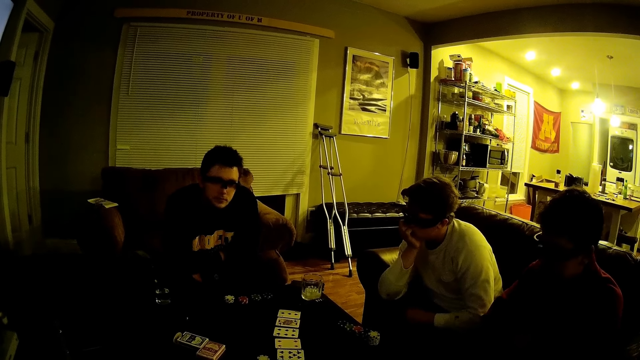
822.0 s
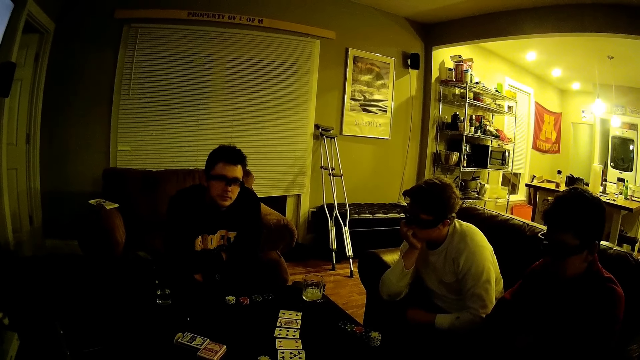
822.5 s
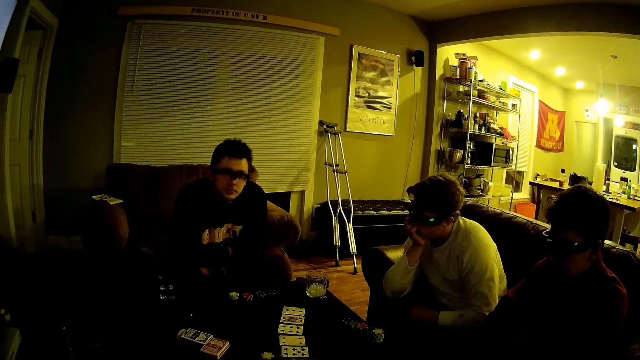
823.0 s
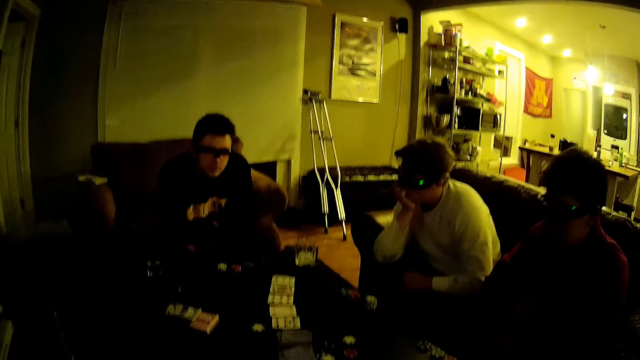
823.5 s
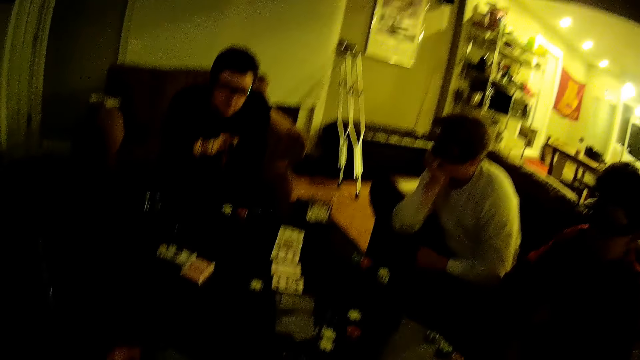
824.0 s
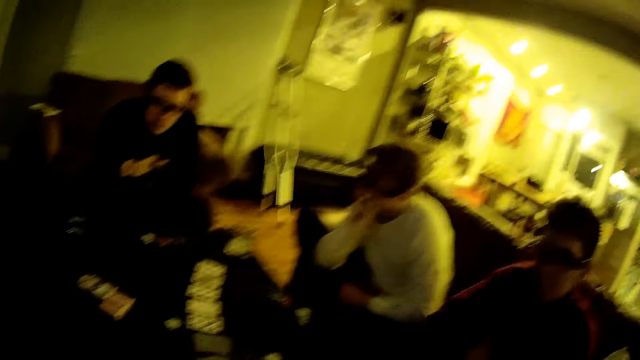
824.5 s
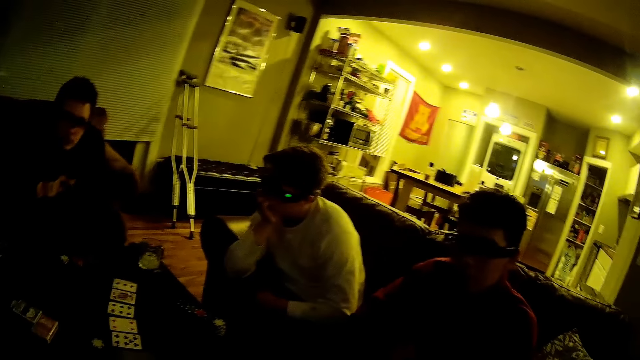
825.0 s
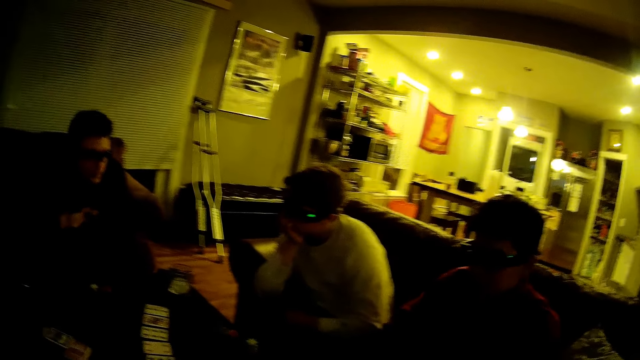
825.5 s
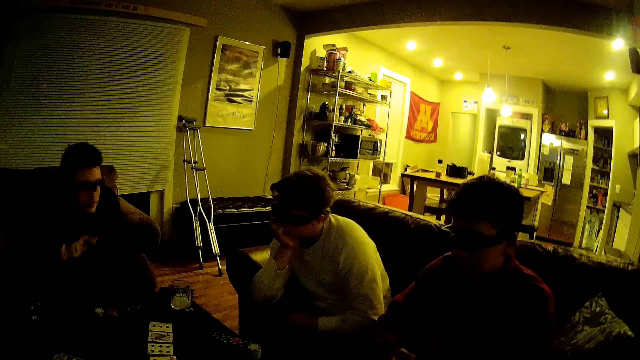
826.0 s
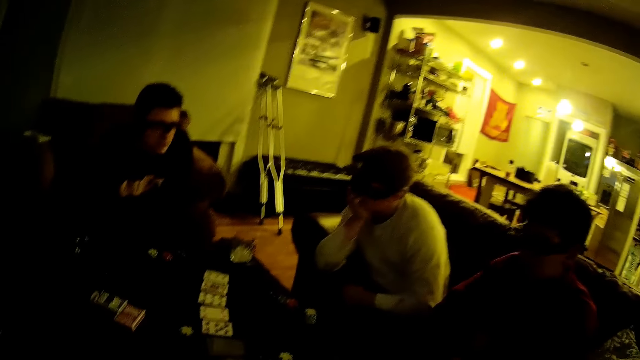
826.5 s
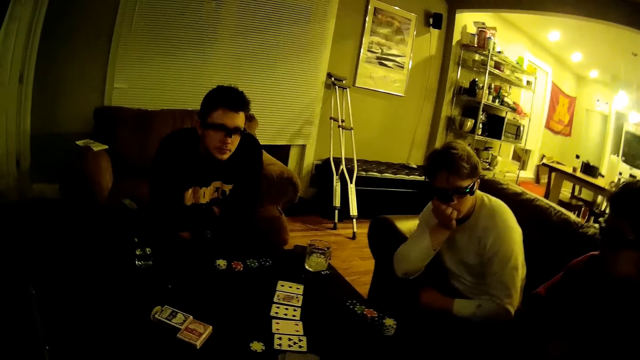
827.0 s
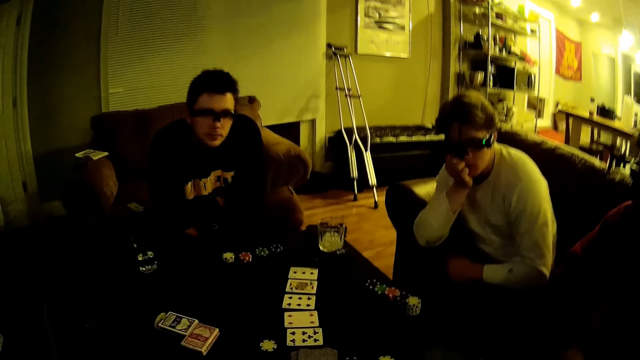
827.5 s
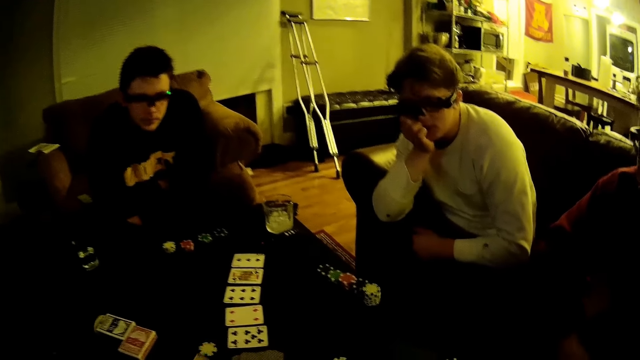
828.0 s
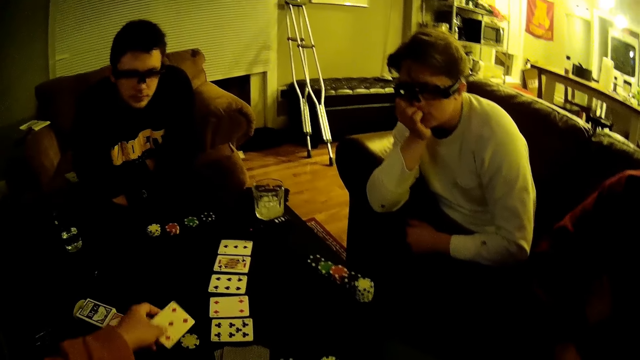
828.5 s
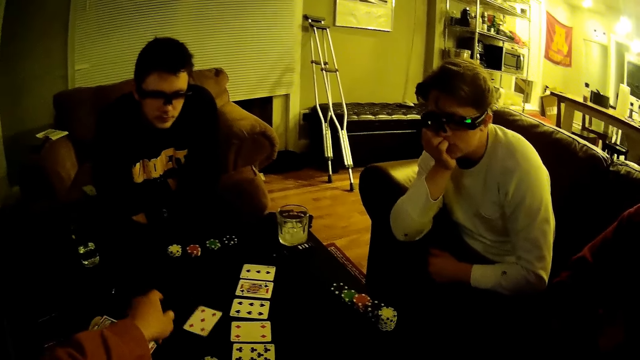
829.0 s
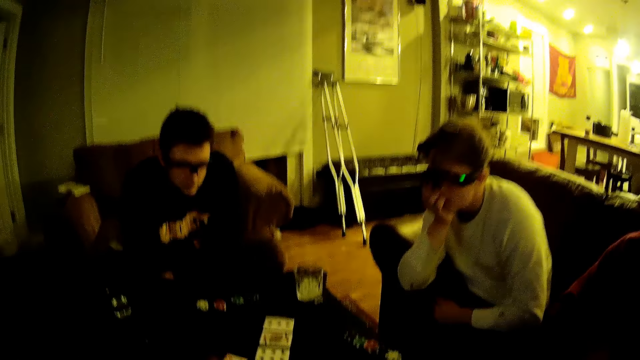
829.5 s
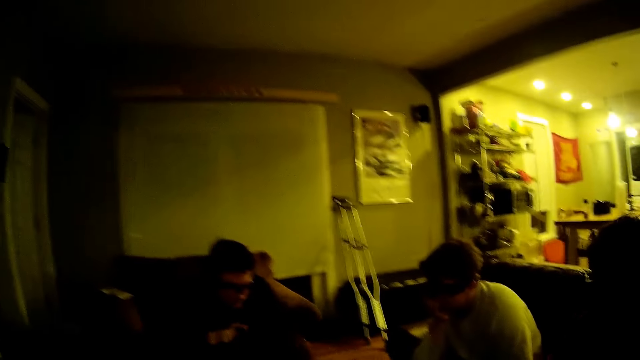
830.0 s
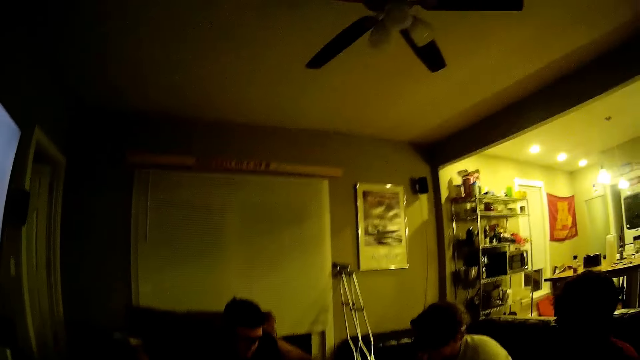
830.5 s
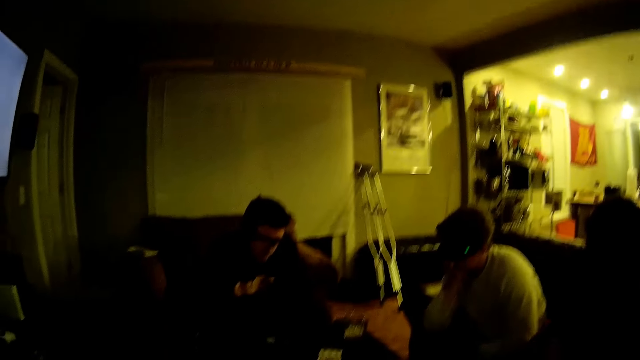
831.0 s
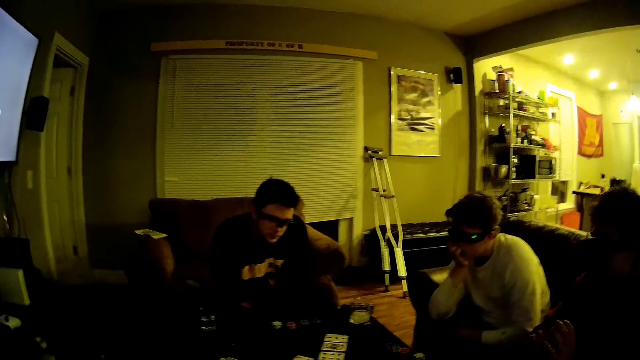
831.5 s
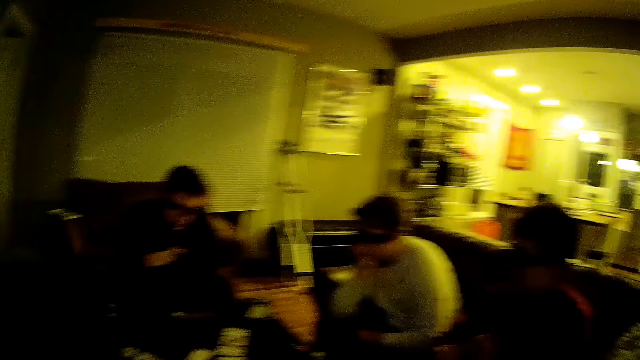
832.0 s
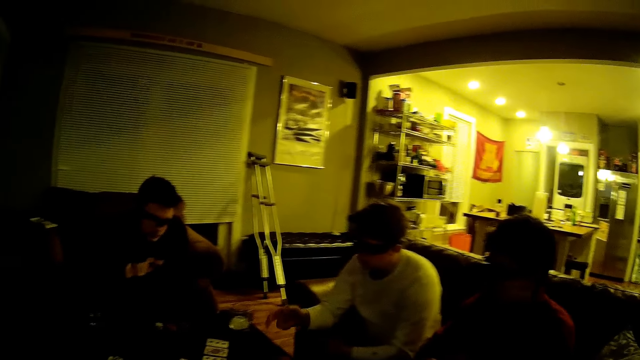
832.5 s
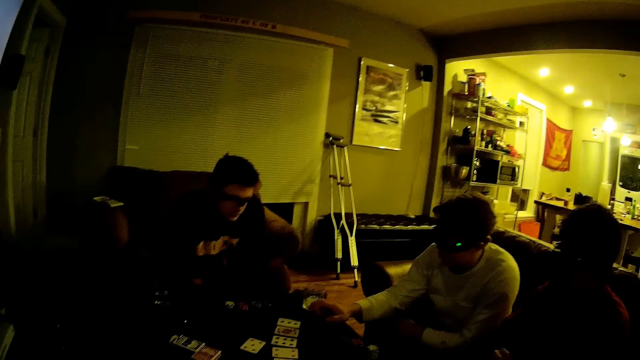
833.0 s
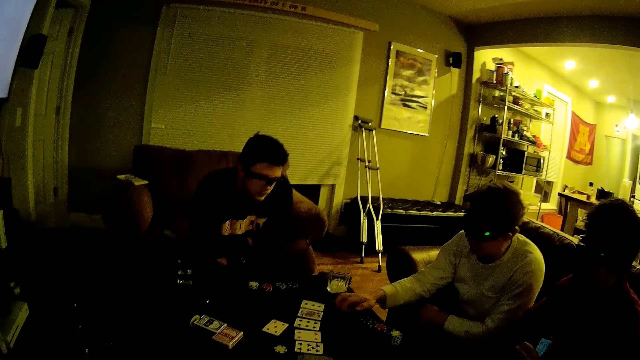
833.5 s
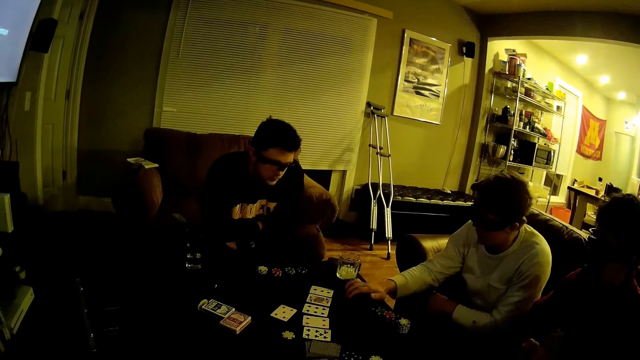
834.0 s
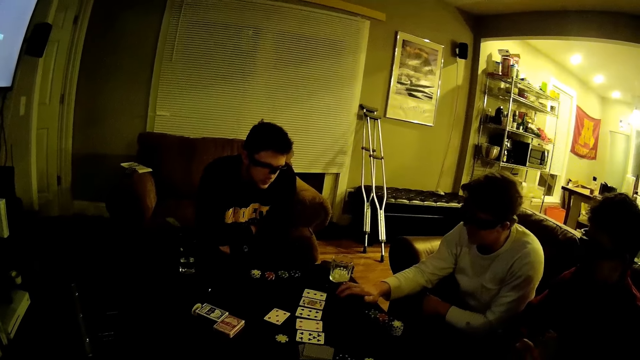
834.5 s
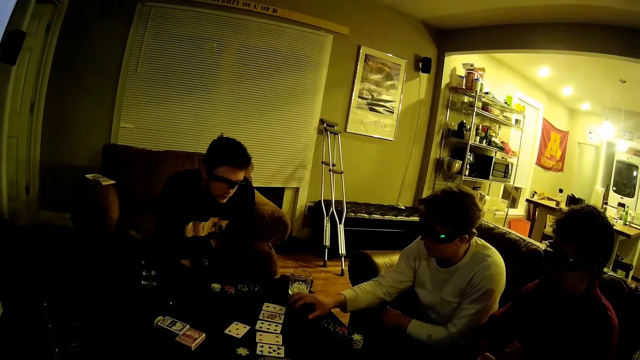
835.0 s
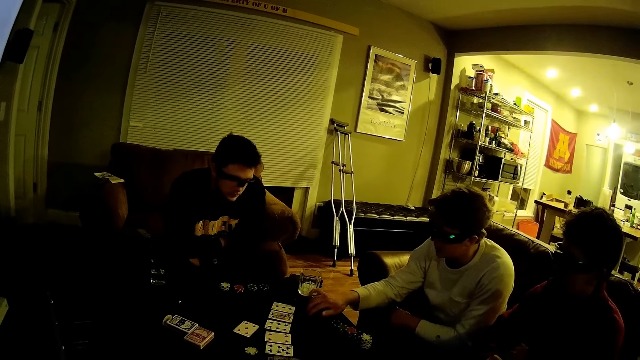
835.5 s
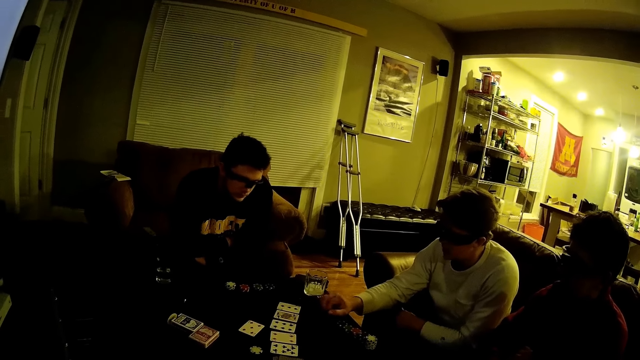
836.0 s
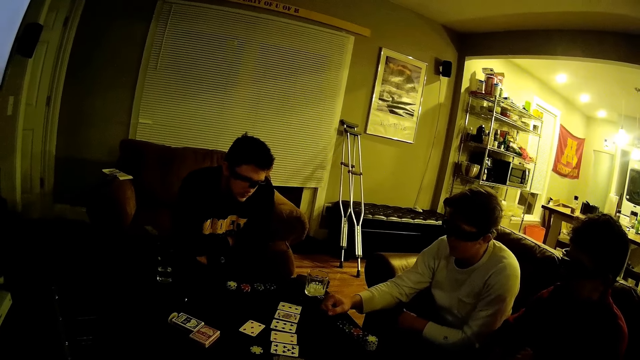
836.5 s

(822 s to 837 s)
The camera wearer stares at the men. He looks around. He drops a card on the table with his left hand. He looks around. A man taps the table with his right hand. The man talks with the camera wearer.

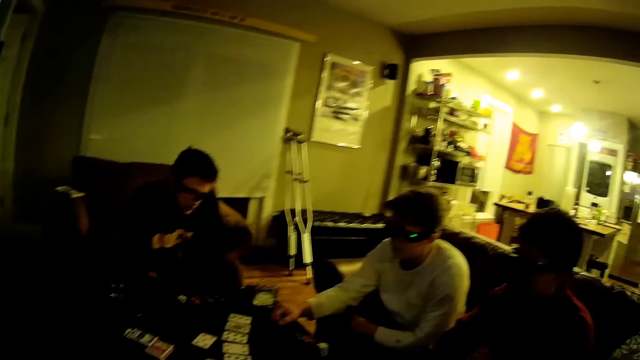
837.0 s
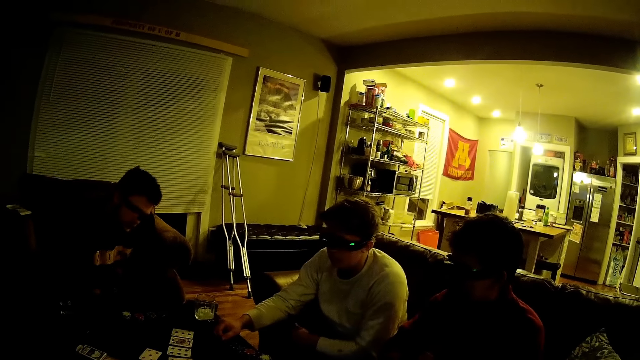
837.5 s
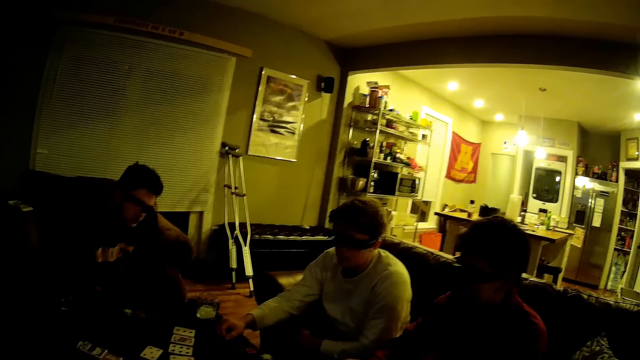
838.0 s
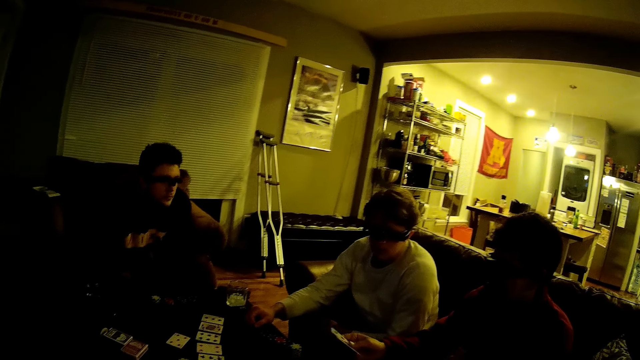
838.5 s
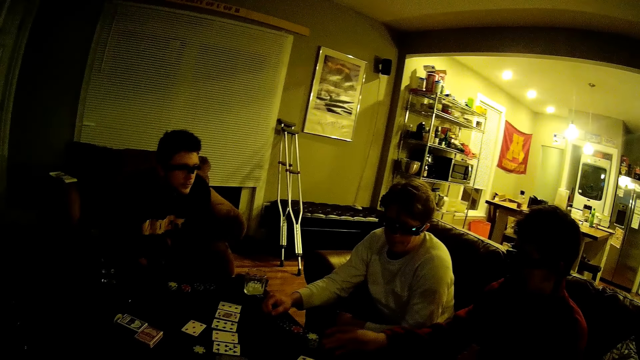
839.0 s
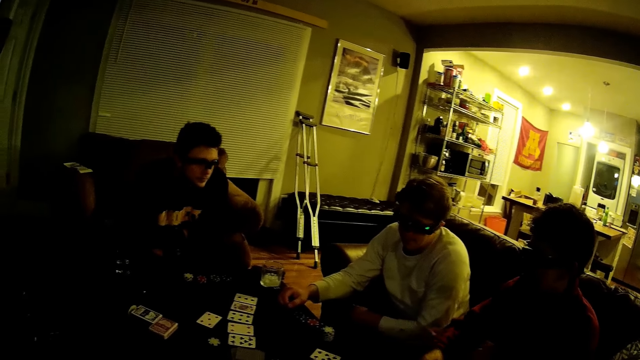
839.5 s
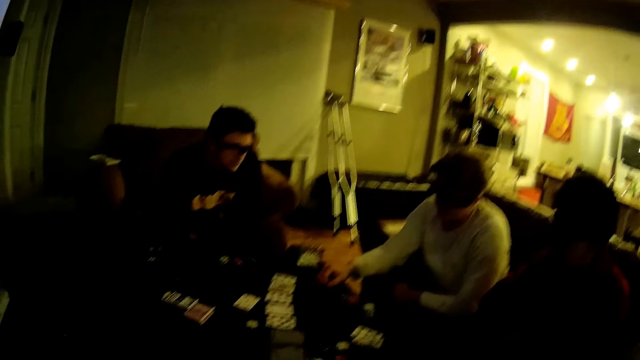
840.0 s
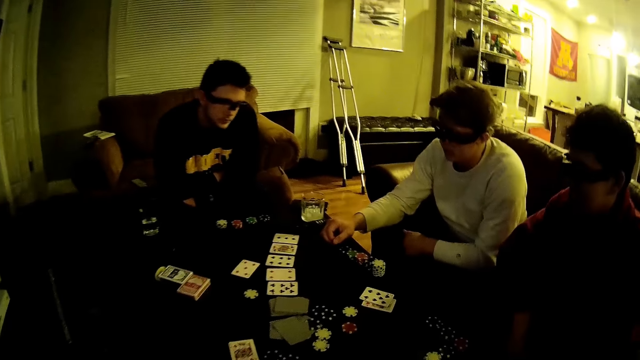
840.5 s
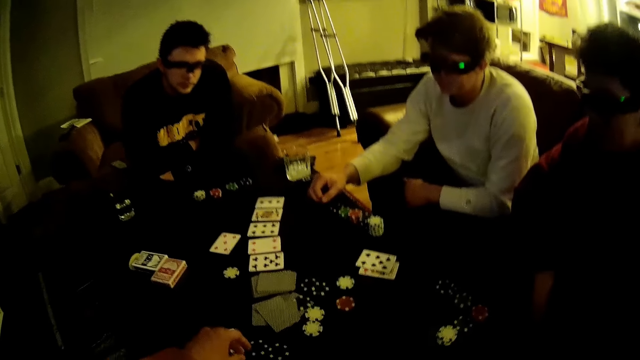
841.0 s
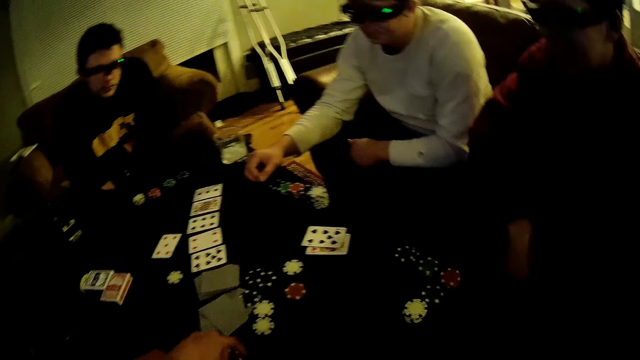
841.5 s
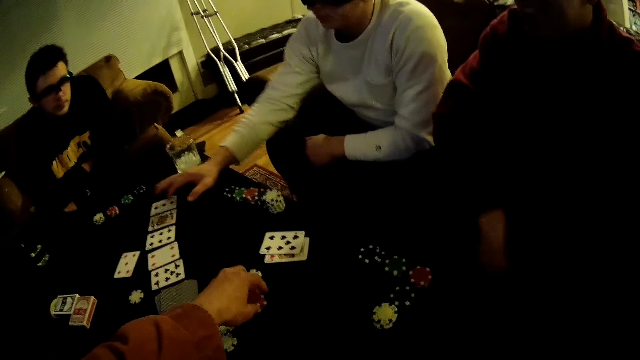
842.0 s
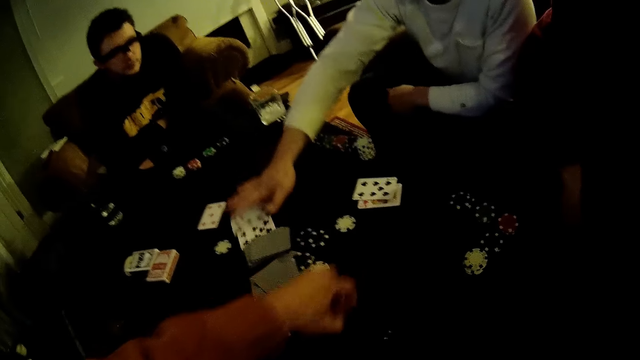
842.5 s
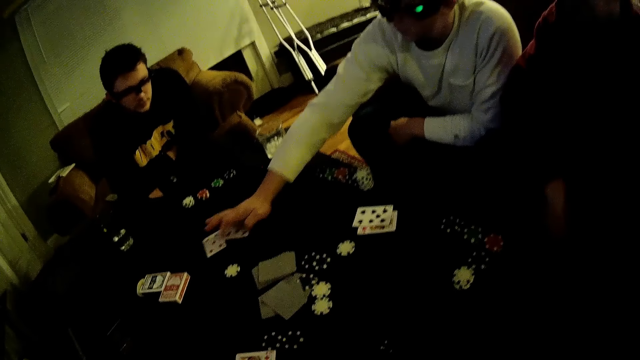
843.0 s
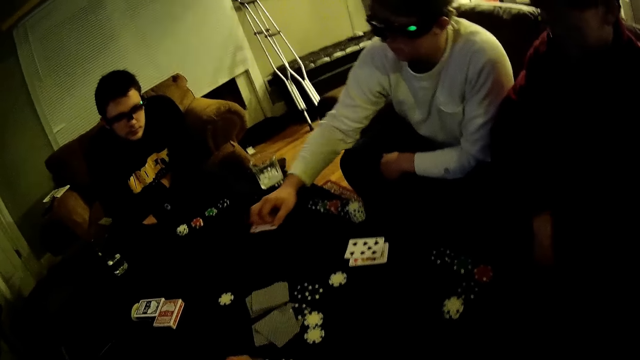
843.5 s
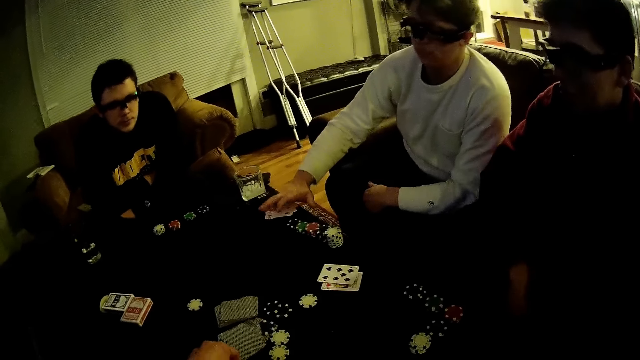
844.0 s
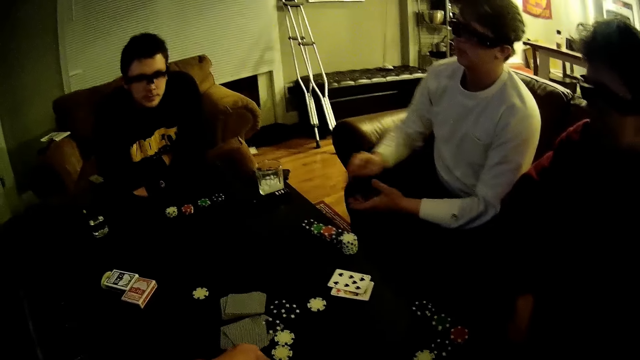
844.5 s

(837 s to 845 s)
A man drops a card on the table with his right hand. The camera wearer places a poker chip in his left hand on poker chips on the table. Another man packs some cards on the table with his right hand. The camera wearer moves the poker chips on the table with his left hand. The other man drags the cards on the table and picks up the cards from the table. The camera wearer talks with the first man, the other man and another man.
